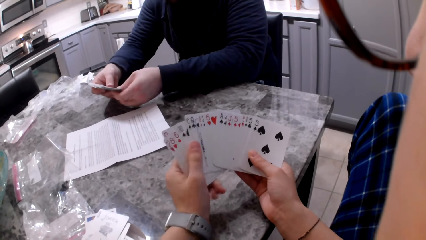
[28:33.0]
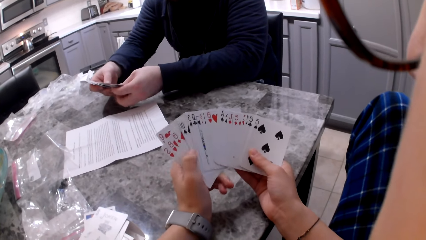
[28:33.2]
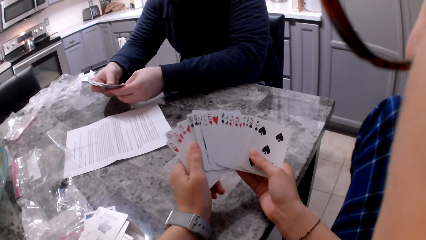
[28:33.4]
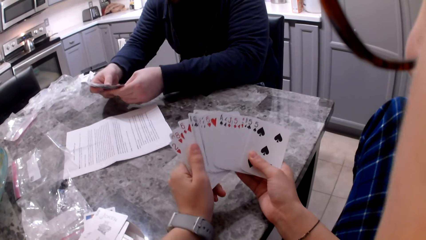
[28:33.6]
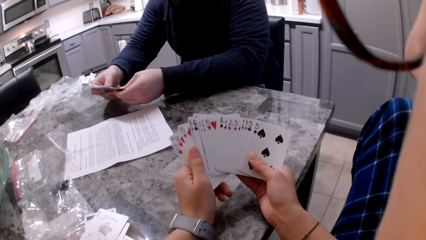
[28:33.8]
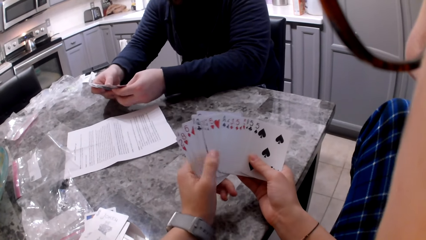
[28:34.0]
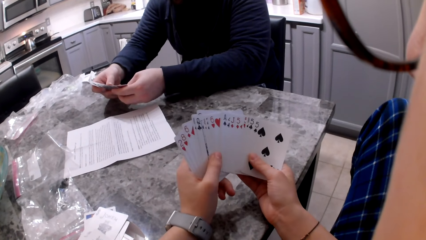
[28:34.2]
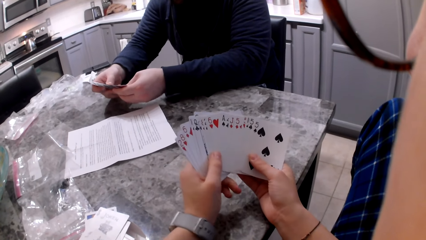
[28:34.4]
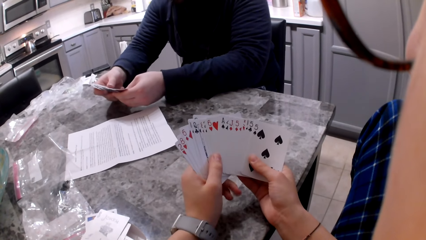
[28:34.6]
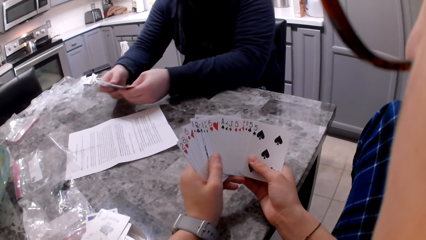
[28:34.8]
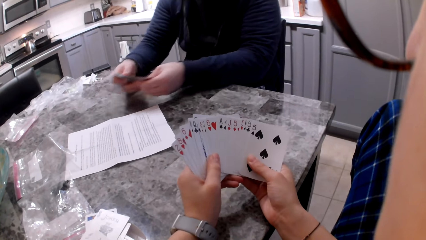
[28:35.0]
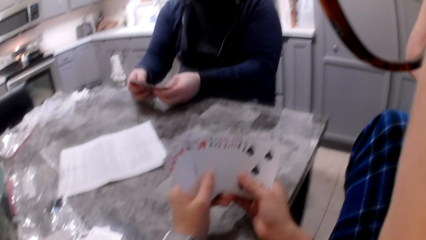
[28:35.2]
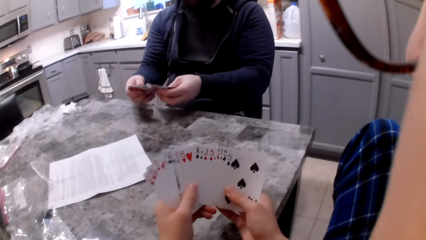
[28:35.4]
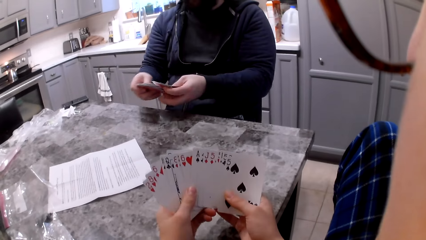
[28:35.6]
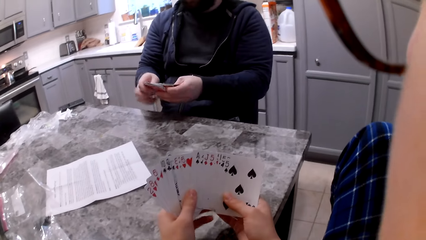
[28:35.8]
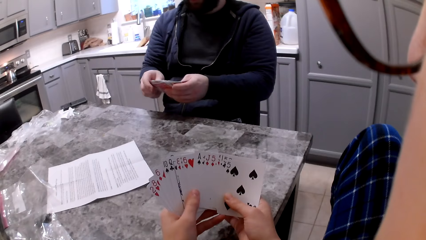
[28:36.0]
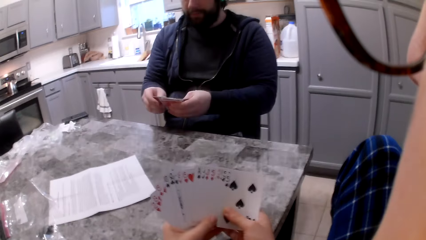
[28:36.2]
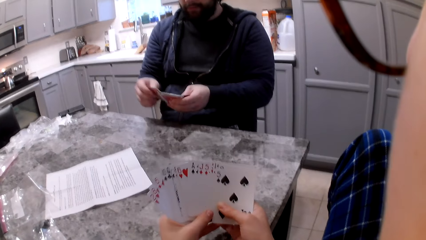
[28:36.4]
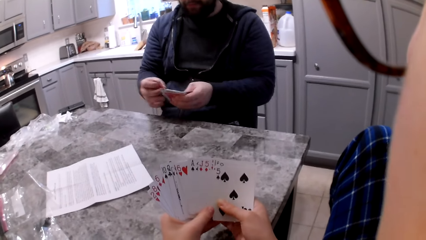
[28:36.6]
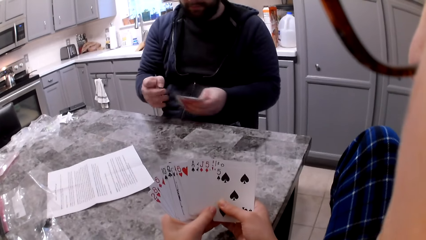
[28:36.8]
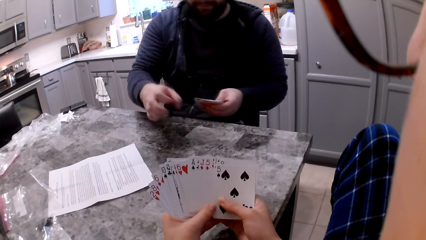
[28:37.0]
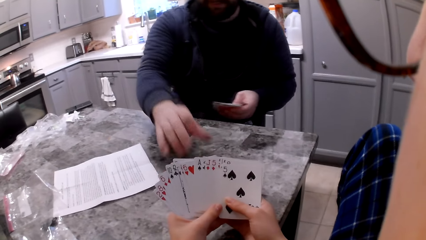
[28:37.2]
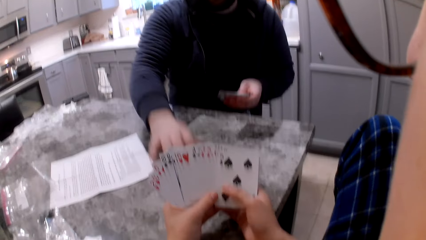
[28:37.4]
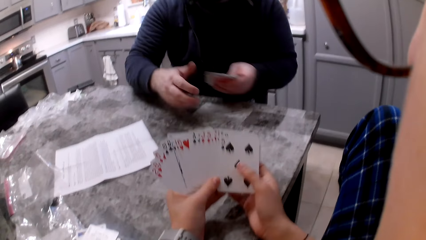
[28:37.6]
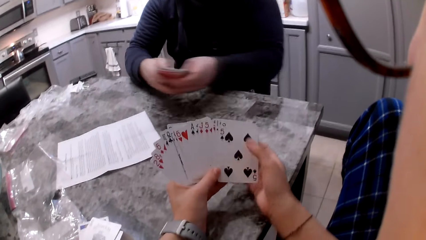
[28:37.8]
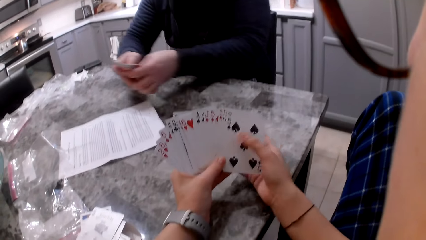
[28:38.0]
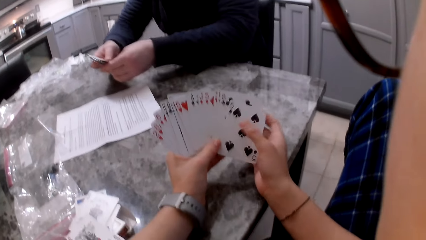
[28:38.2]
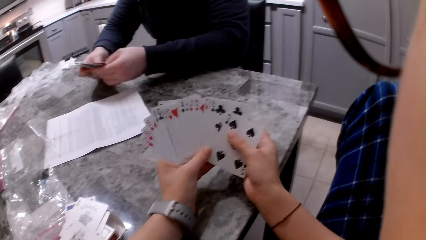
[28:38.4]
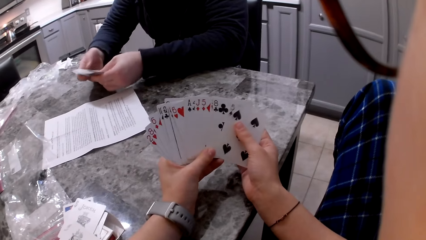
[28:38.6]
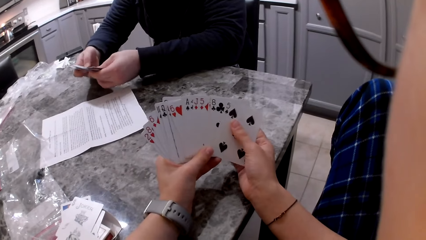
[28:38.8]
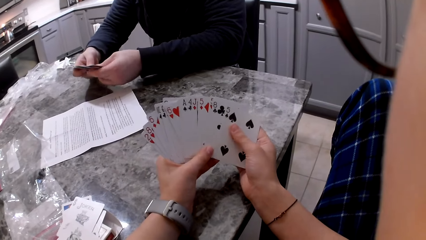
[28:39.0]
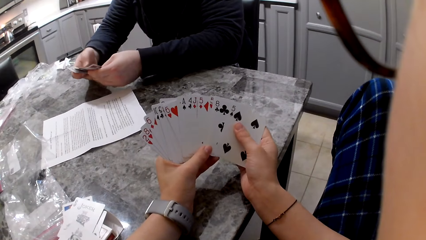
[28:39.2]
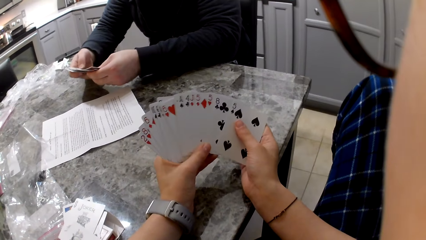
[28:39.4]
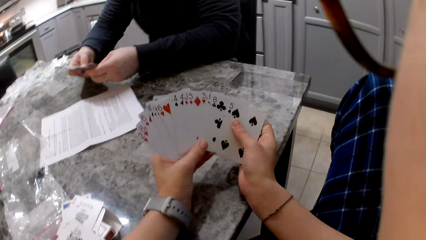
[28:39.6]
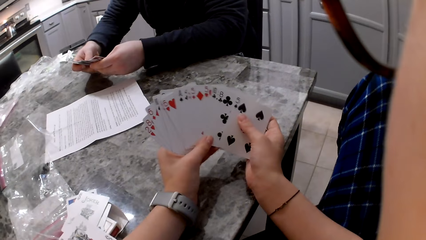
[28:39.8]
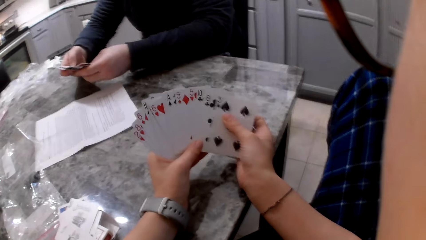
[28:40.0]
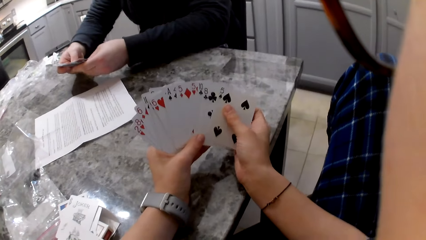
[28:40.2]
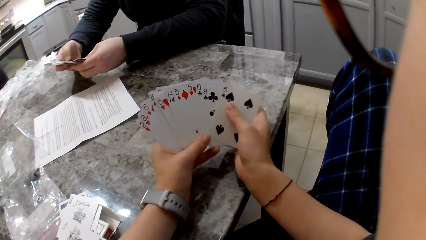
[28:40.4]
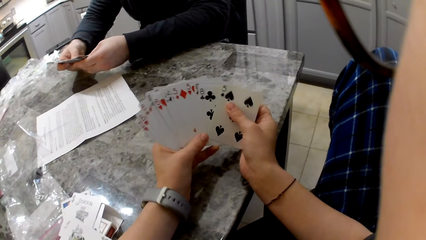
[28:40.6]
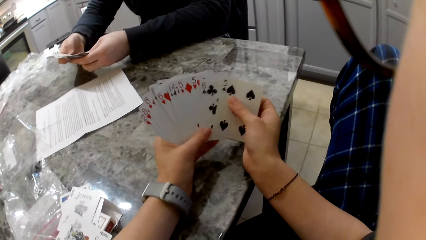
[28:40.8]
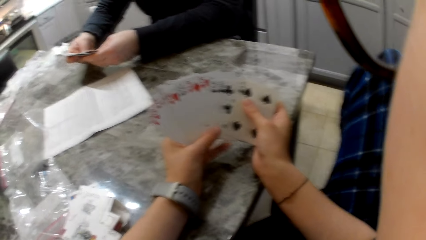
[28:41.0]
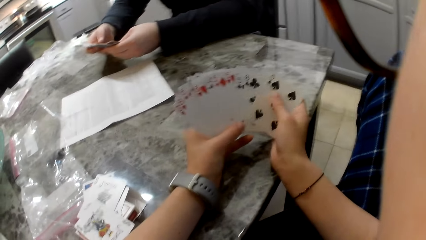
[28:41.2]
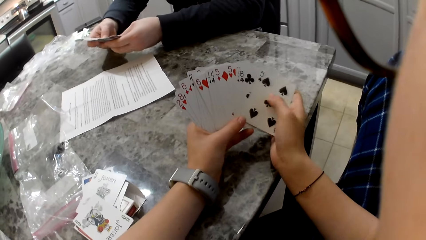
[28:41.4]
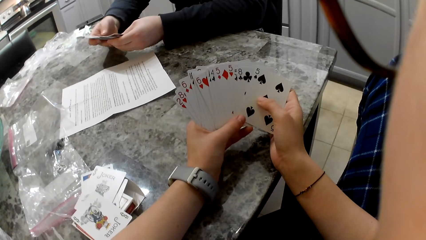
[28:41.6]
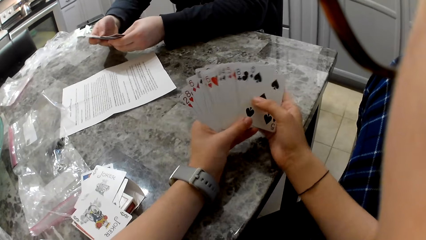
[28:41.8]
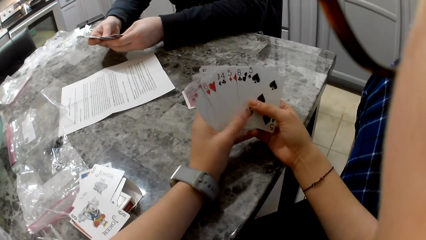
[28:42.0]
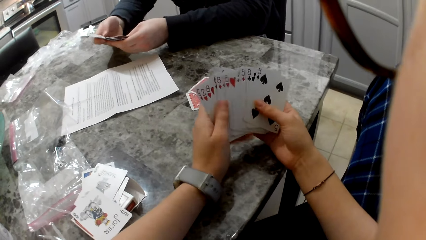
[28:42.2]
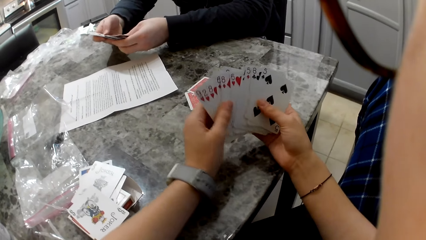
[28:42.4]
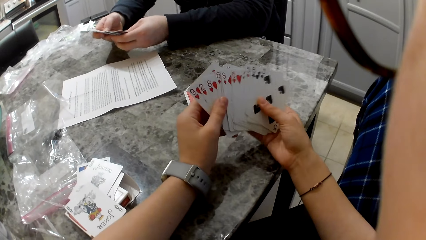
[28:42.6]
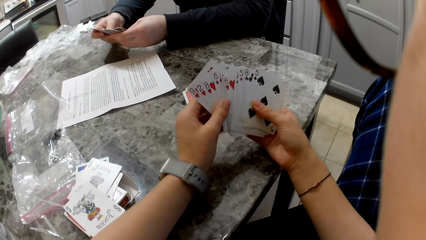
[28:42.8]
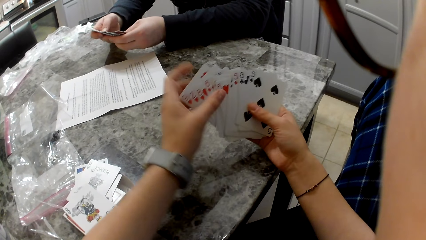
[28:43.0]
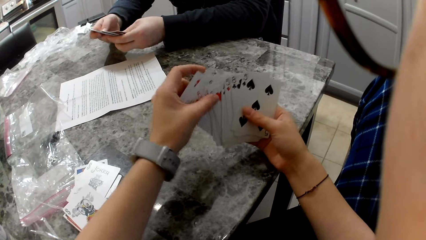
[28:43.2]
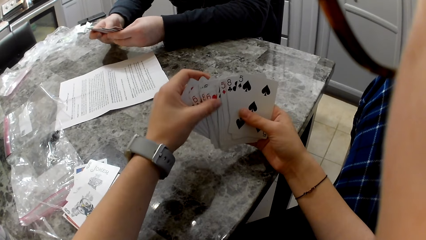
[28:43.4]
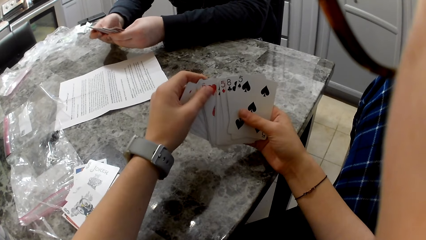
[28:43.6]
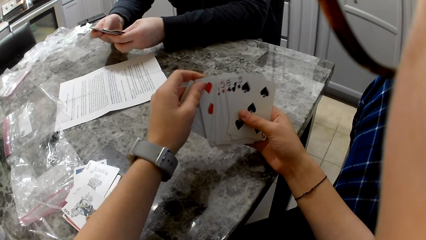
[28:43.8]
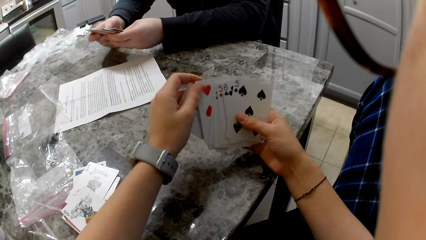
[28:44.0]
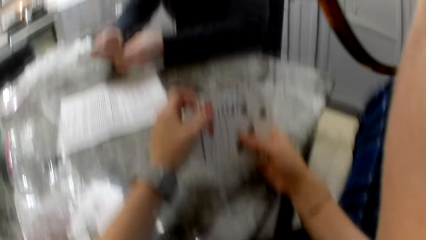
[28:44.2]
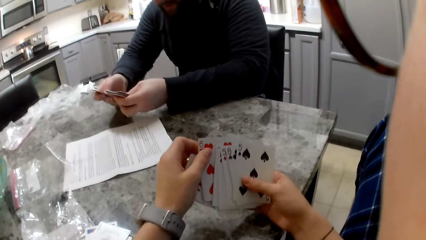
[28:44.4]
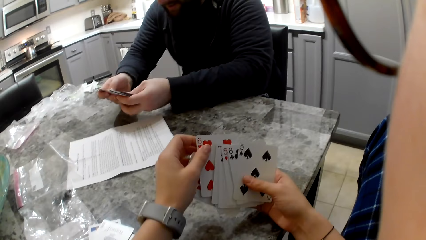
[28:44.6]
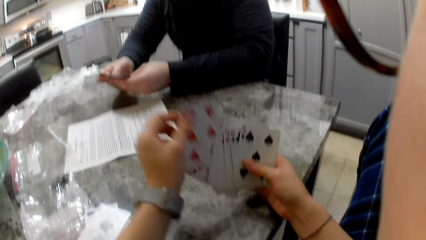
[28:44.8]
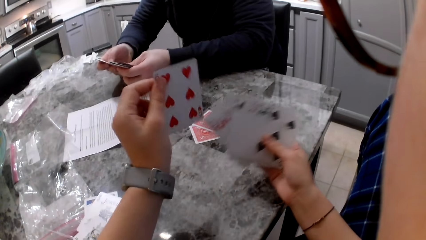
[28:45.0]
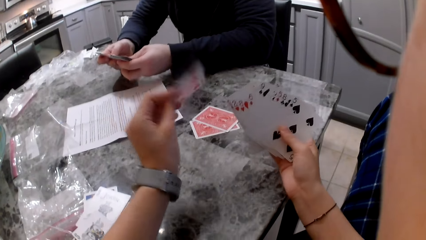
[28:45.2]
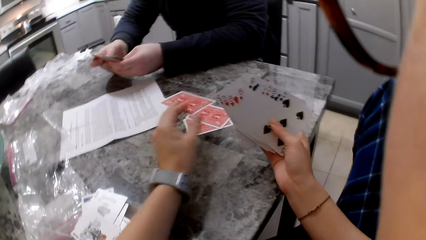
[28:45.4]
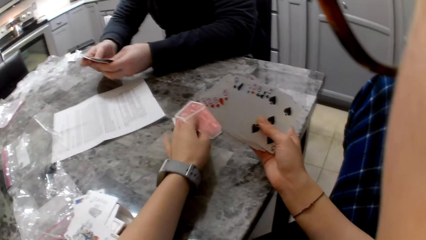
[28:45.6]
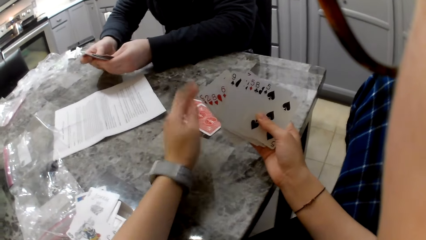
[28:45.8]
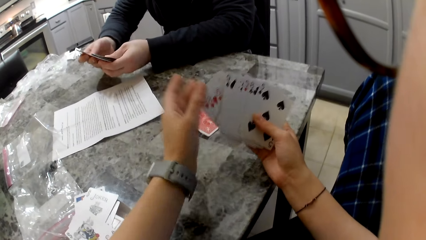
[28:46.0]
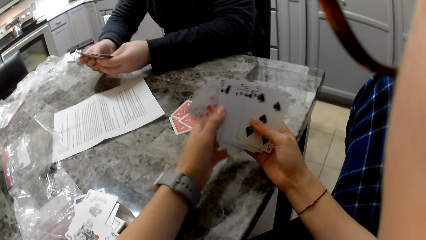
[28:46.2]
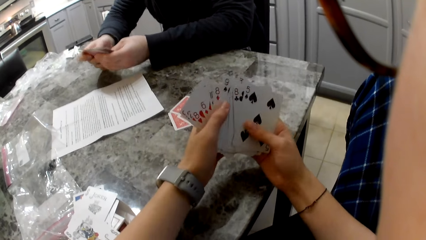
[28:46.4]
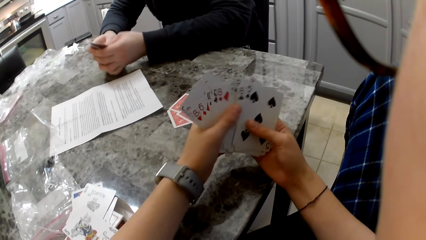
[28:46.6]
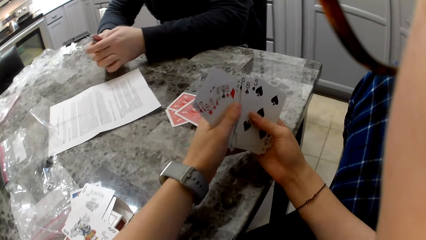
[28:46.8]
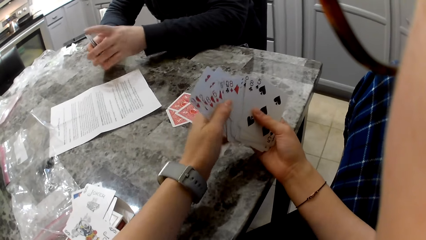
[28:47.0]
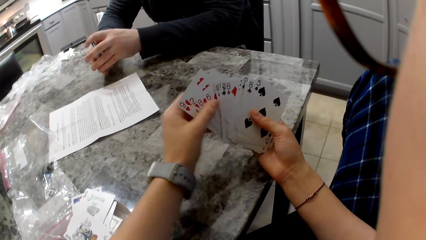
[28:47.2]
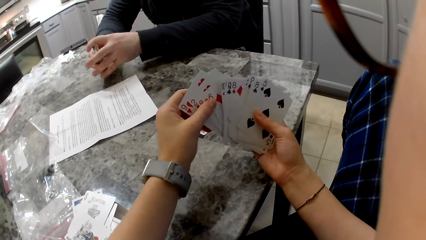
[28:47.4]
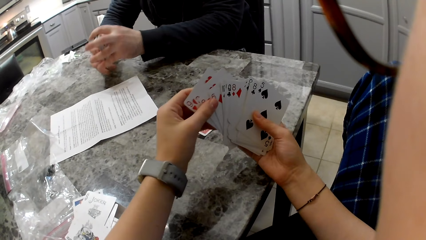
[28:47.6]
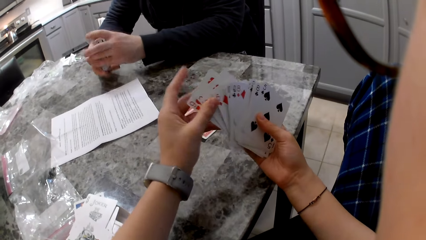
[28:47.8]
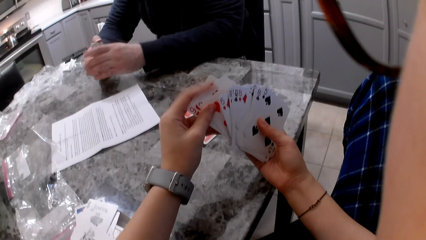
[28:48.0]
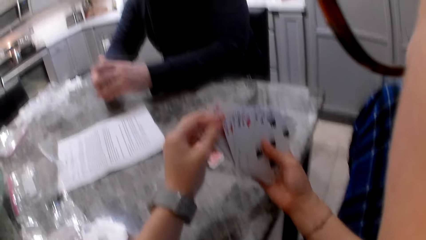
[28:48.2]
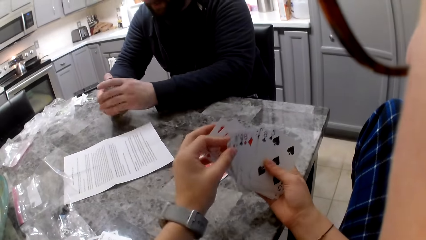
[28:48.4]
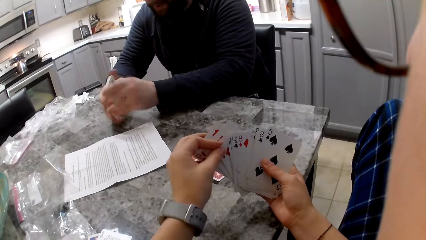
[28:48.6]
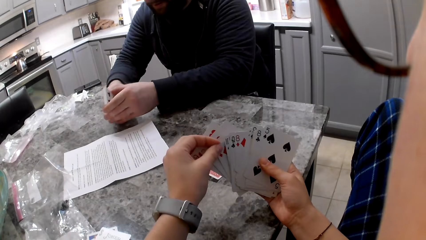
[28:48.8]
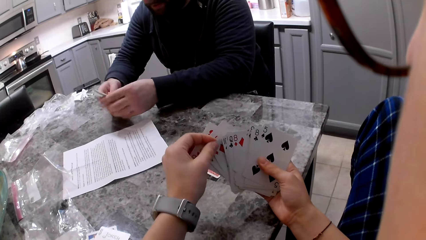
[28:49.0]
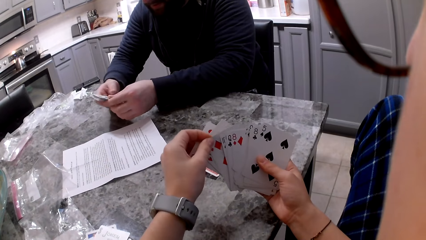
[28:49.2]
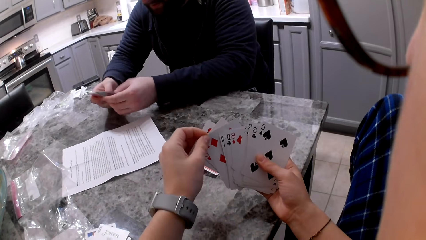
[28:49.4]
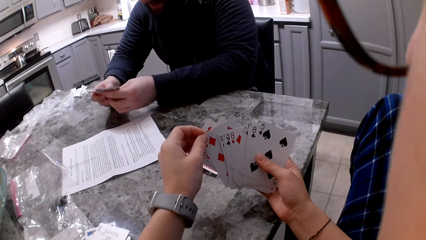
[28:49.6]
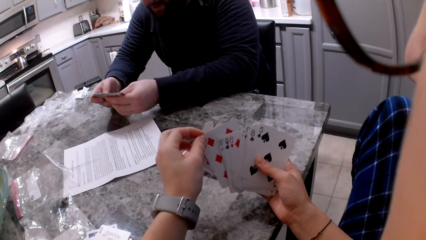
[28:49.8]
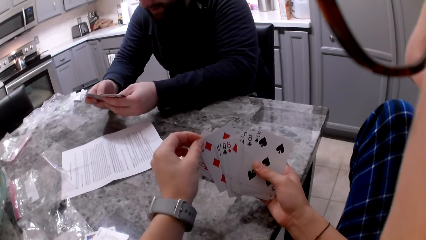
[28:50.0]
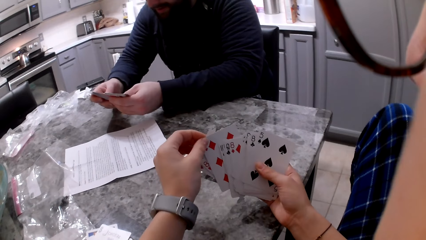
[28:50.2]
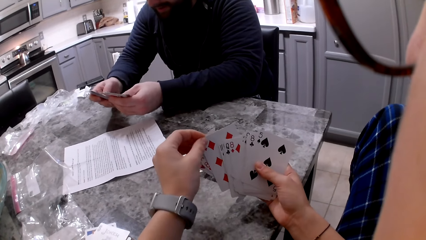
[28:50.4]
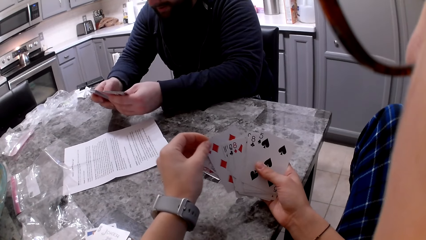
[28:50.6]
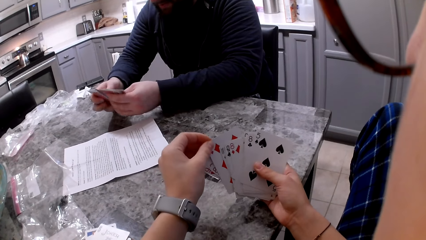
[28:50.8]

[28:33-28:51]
A man picks a card with his left hand, drops the card on the counter or table, and shuffles his cards. The camera wearer shuffles cards in the hands. She picks a card with her left hand. The man shuffles cards in his hands. The camera wearer drops the card on the counter and shuffles her cards. The man aligns the cards in his hands and shuffles the cards in his hands.
